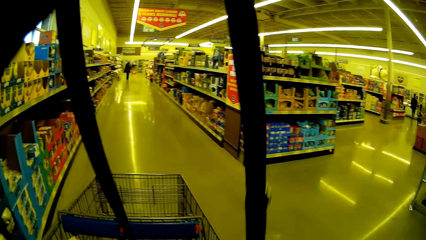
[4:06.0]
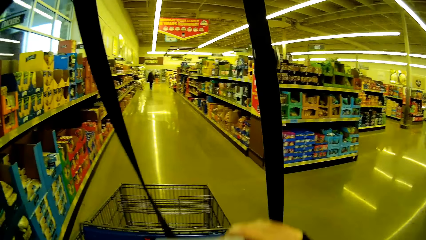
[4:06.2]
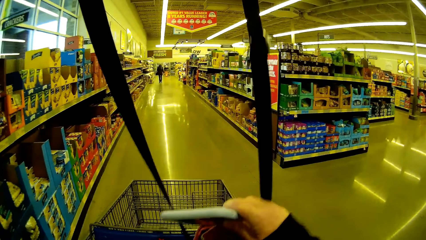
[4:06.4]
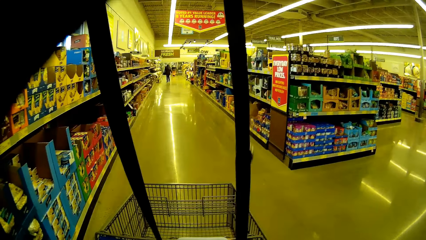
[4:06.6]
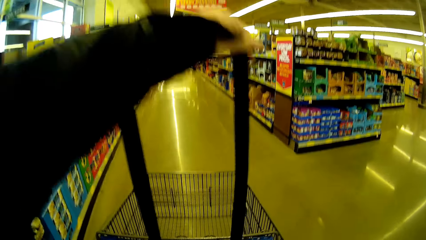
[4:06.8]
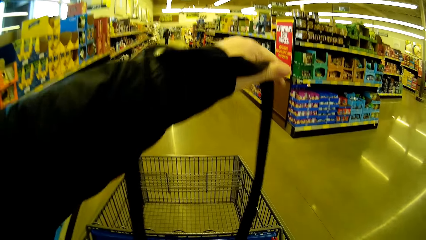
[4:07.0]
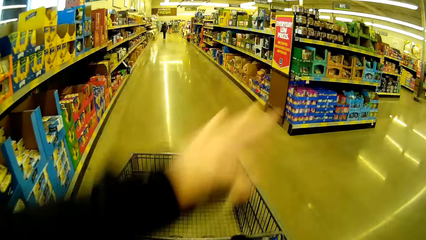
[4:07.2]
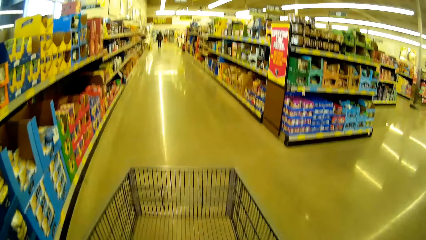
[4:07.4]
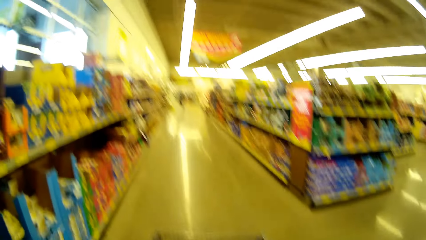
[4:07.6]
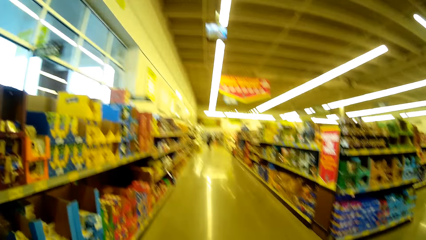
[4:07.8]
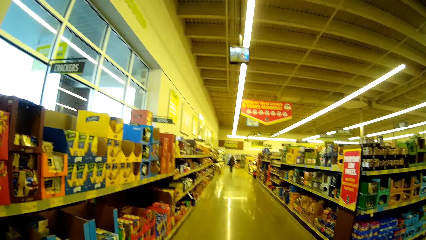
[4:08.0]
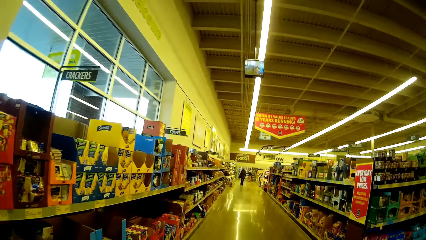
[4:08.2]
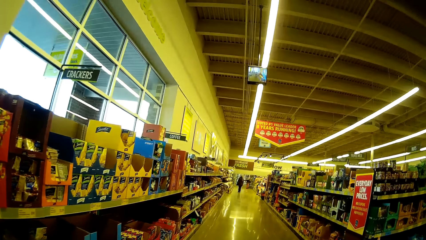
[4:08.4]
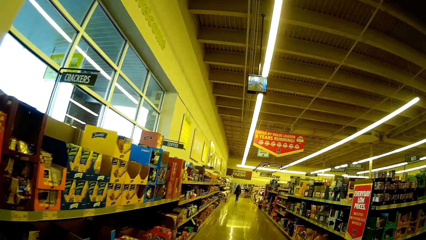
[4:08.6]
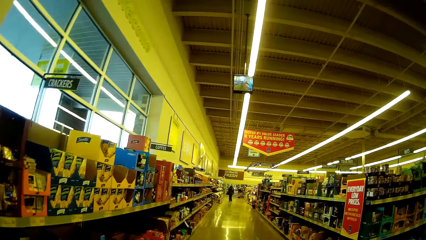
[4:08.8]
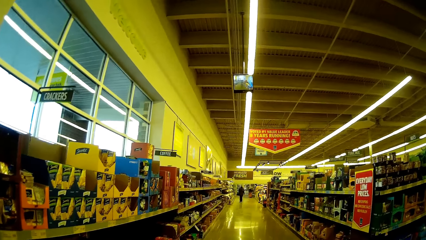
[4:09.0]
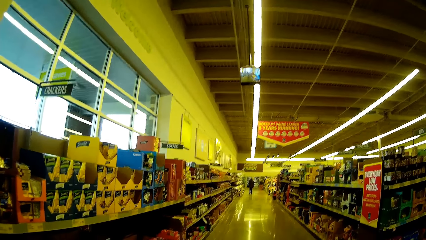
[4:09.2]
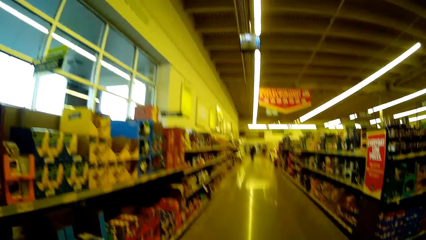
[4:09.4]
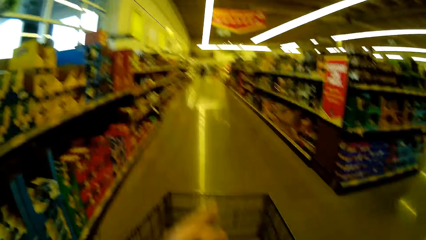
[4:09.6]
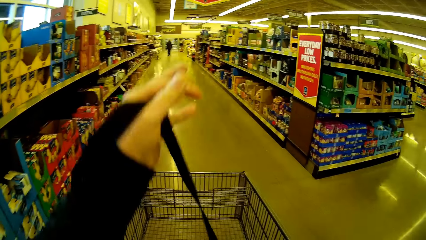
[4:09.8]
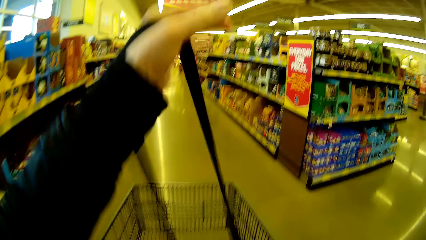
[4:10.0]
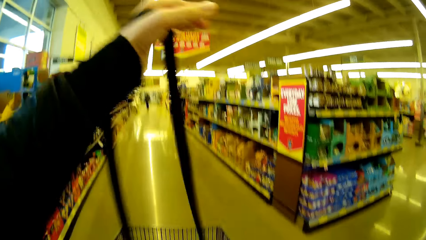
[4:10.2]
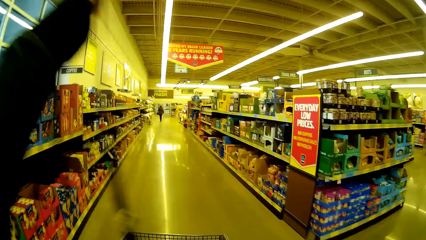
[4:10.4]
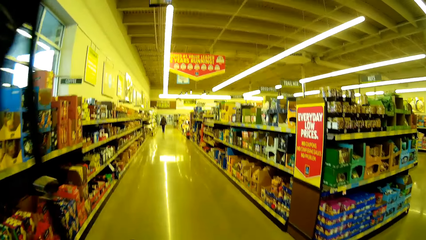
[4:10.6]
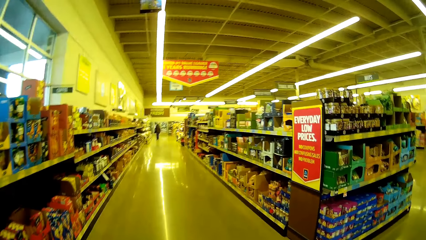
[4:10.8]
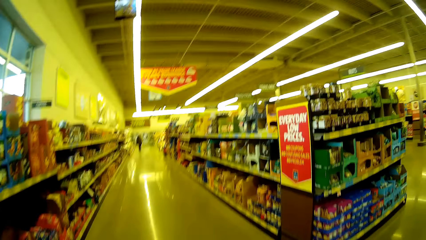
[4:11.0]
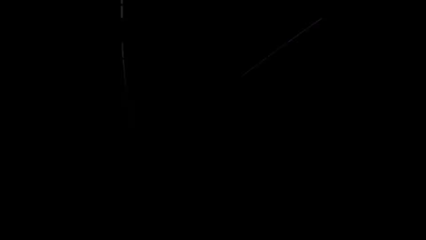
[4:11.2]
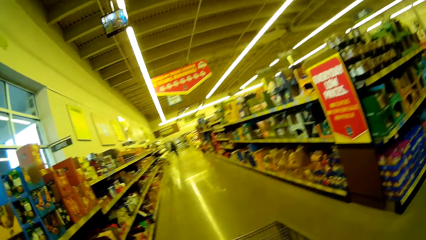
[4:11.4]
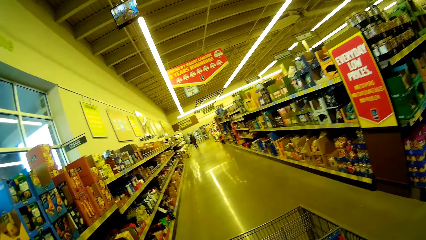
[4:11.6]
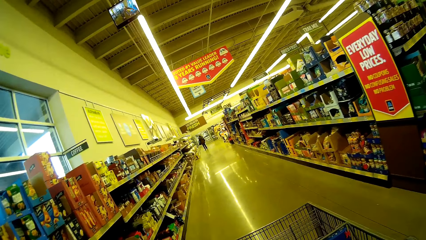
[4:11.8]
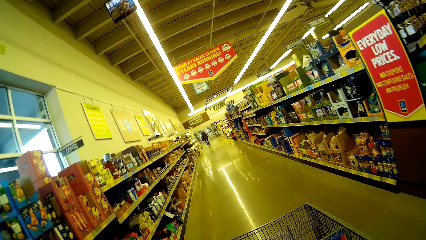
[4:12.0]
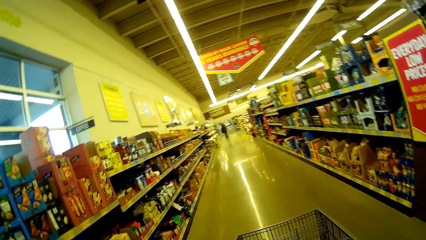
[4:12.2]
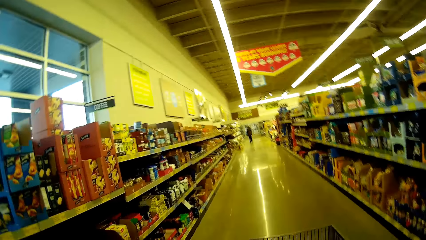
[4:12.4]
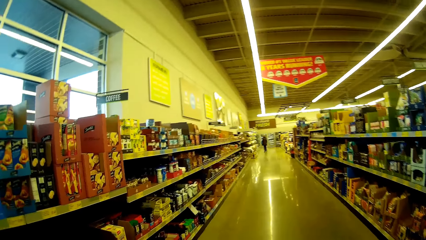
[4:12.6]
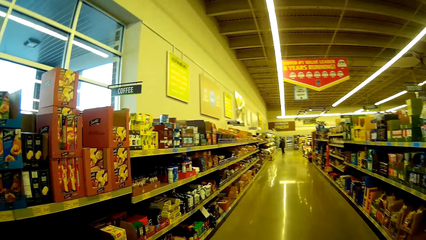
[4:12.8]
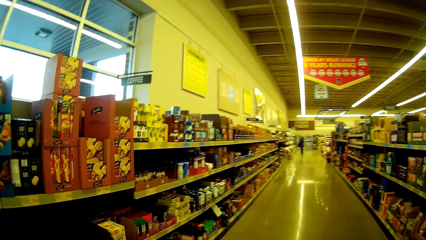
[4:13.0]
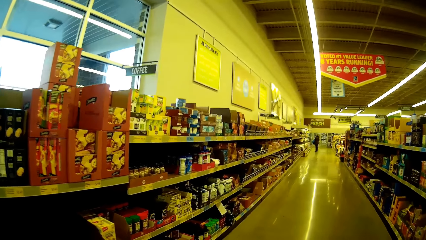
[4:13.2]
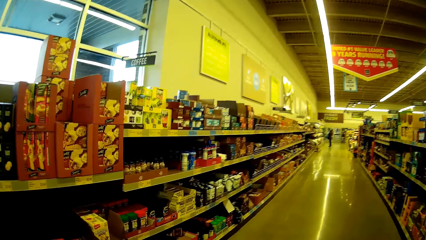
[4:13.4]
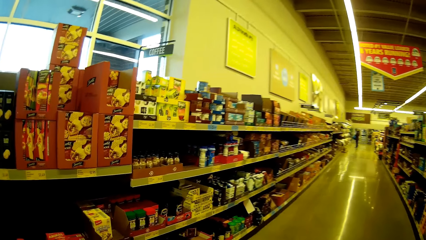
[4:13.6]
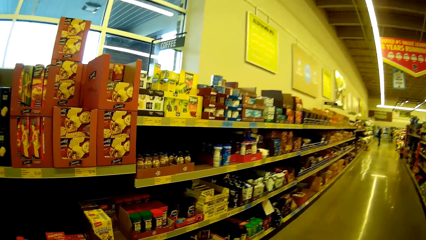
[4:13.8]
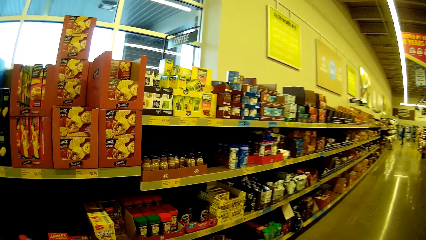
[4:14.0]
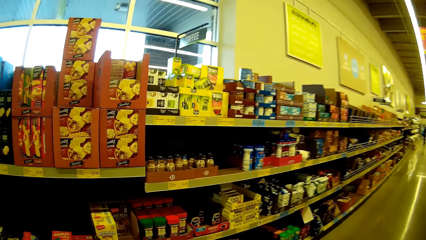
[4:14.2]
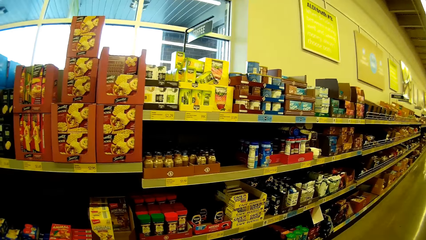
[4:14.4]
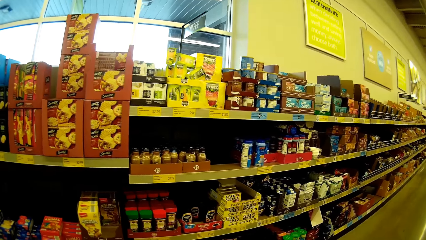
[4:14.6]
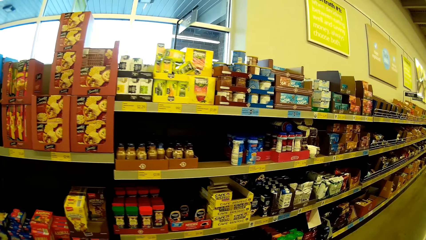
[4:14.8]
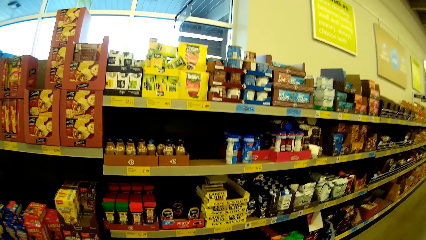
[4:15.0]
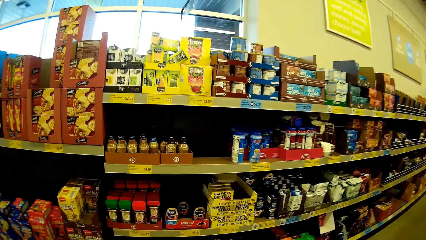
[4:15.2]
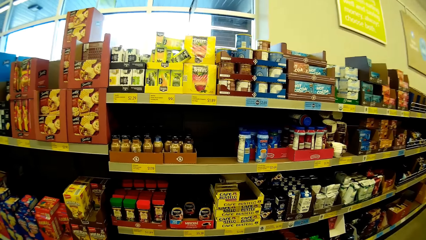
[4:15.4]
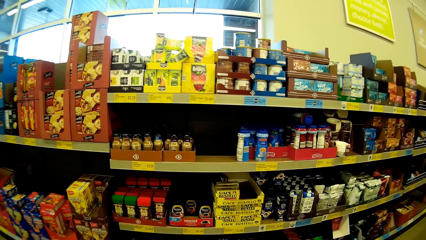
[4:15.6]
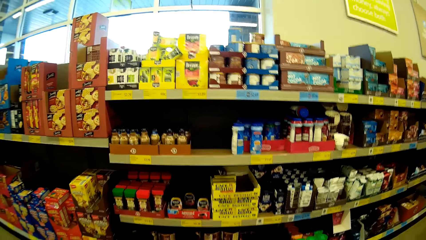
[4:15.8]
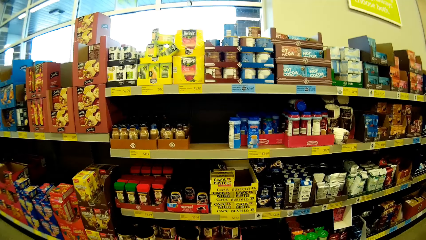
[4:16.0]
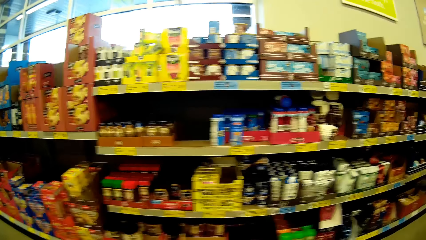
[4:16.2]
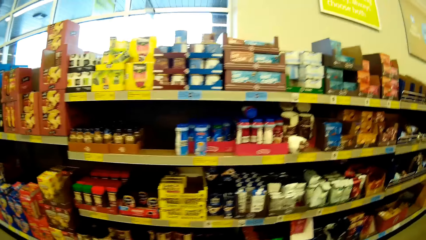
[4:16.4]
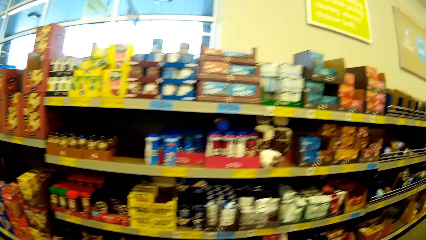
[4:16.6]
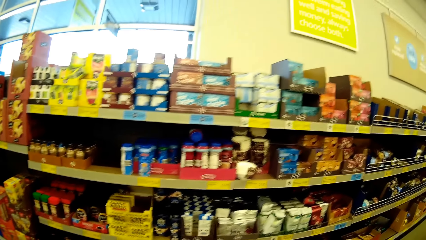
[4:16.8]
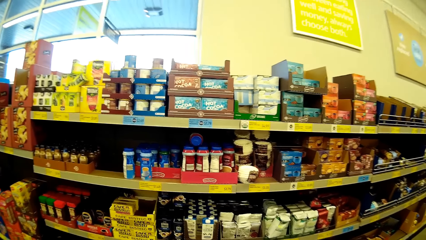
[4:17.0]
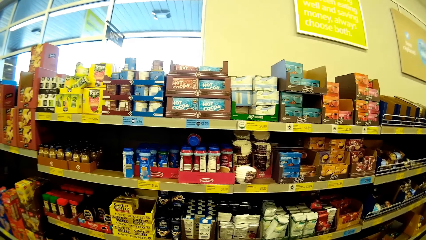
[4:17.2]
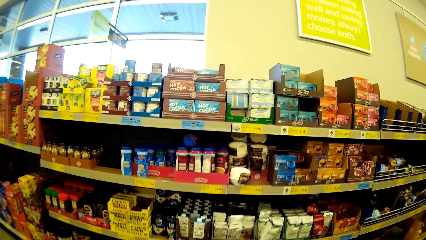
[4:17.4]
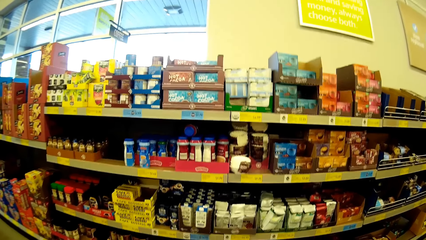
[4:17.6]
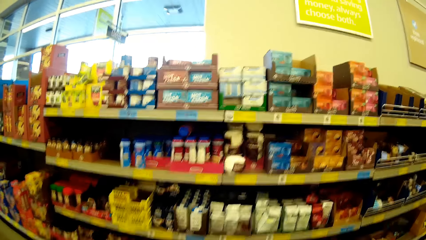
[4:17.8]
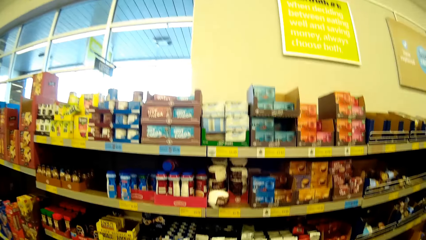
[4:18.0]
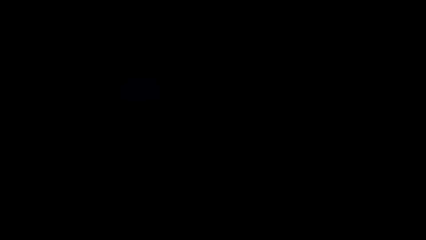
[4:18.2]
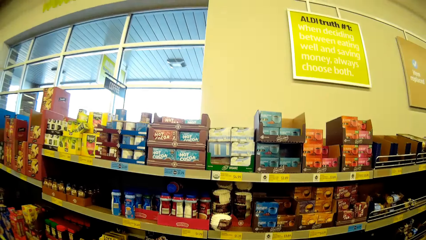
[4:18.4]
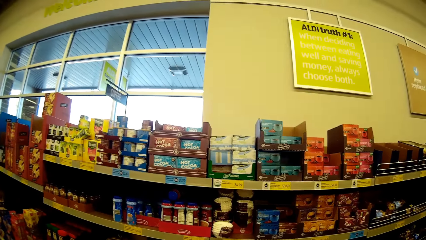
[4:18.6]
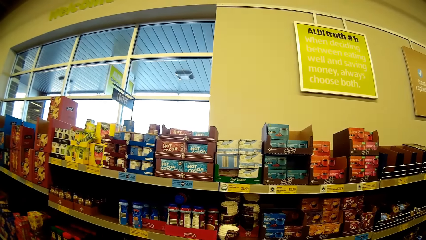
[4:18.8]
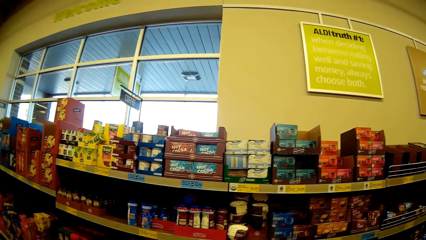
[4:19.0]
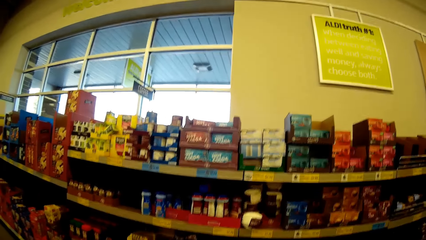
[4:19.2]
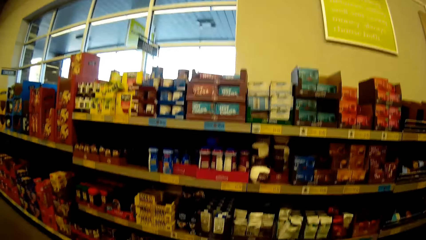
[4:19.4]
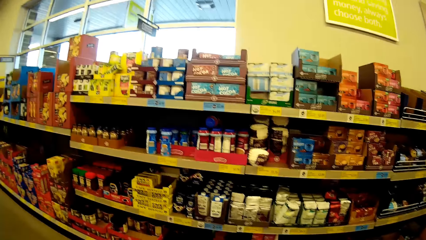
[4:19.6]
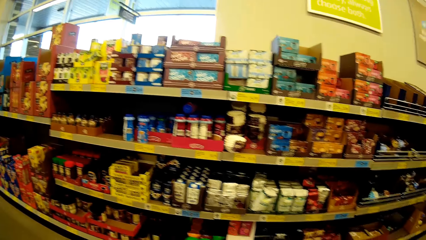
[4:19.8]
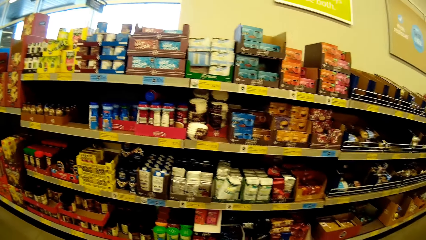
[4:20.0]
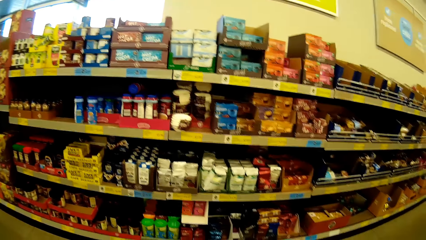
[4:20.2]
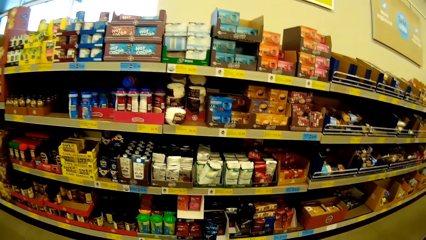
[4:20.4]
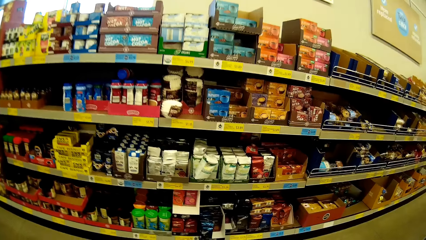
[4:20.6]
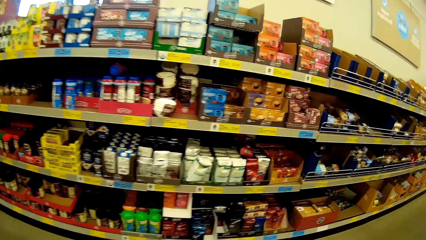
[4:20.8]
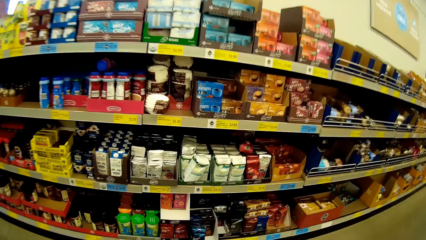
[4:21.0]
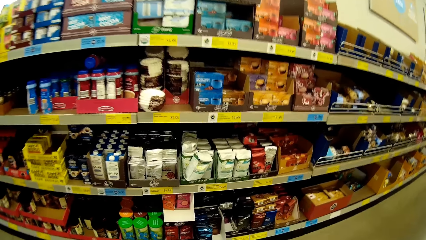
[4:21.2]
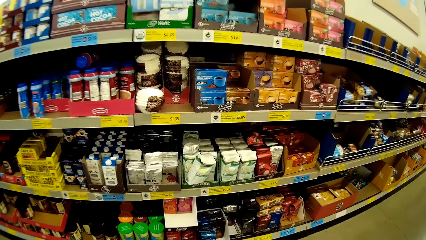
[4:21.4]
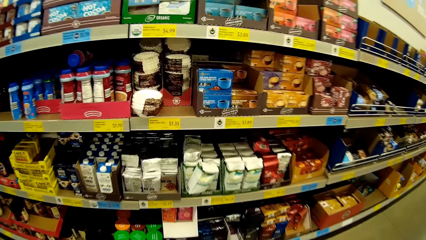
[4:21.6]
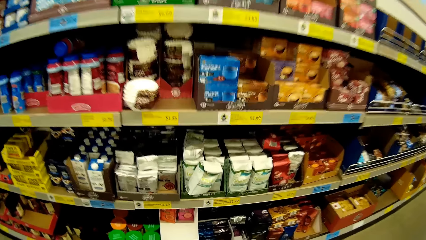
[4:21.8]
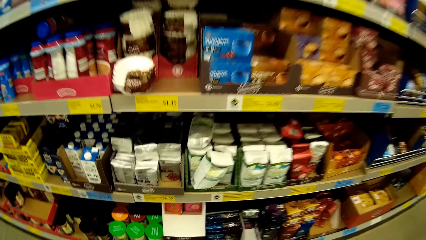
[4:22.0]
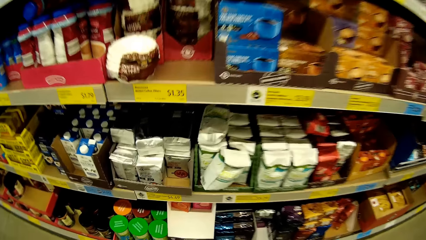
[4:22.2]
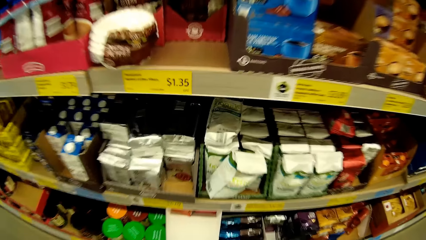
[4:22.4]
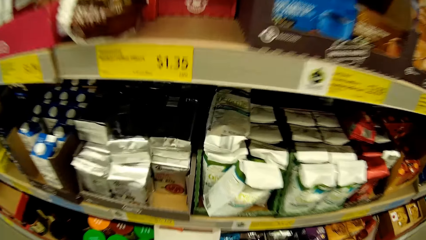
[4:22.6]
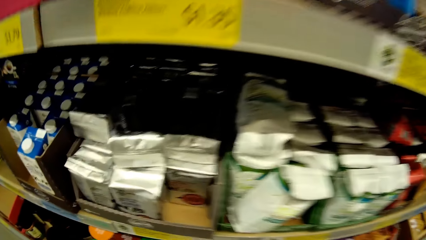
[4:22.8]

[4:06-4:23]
The camera wearer looks around. They put the bag in the trolley. They pick up the bag. They move a hand. They push the trolley. They walk in the supermarket. They stare at the items on the shelves. They look around.
